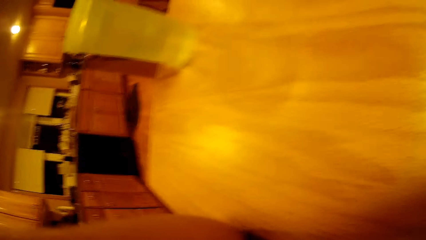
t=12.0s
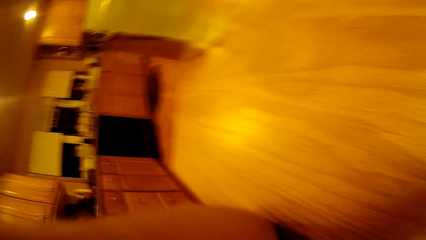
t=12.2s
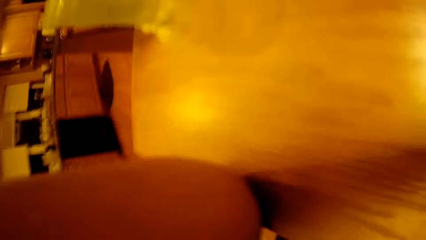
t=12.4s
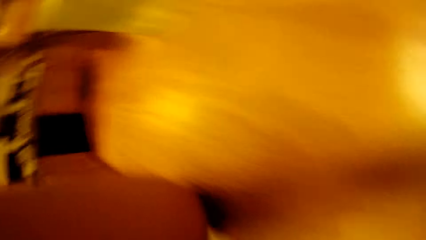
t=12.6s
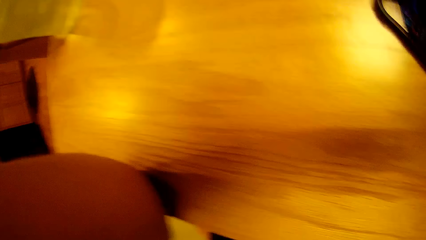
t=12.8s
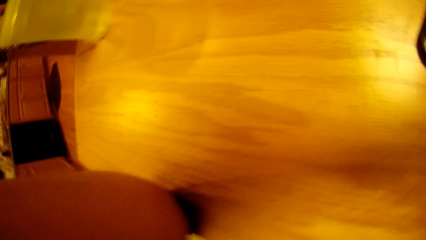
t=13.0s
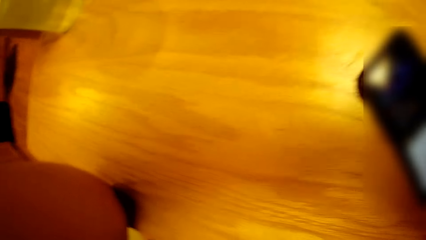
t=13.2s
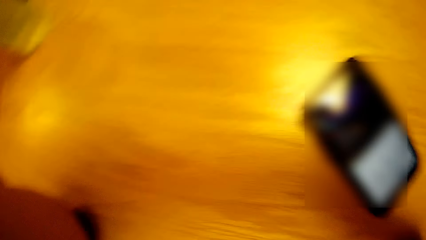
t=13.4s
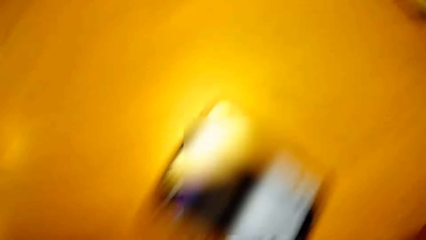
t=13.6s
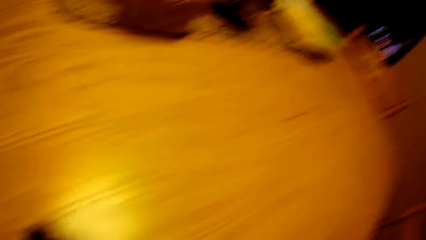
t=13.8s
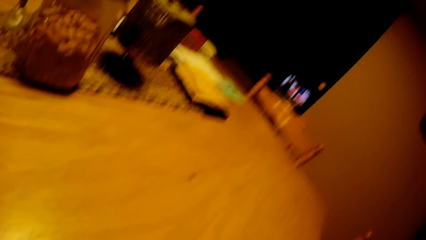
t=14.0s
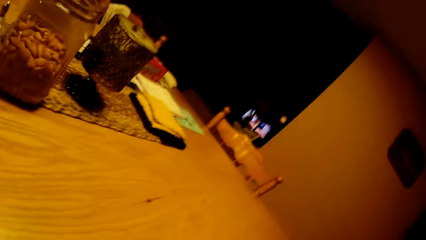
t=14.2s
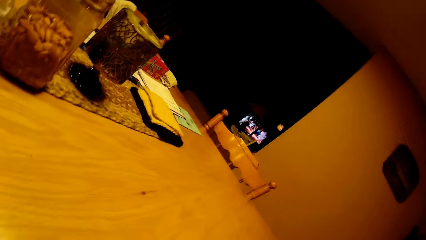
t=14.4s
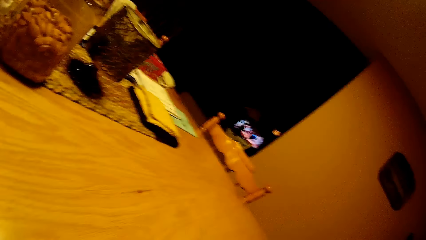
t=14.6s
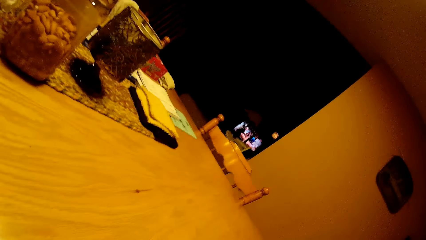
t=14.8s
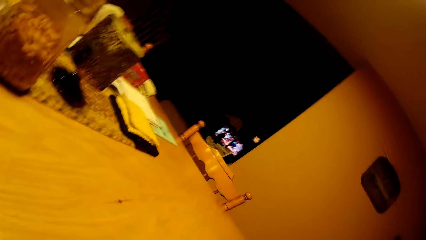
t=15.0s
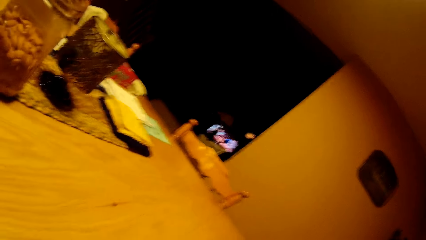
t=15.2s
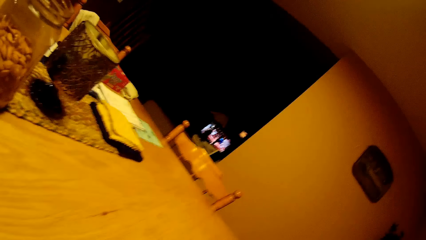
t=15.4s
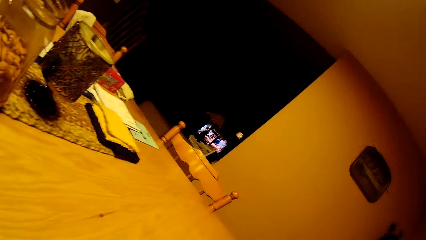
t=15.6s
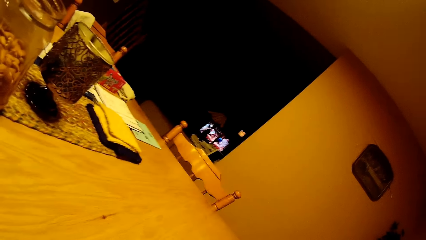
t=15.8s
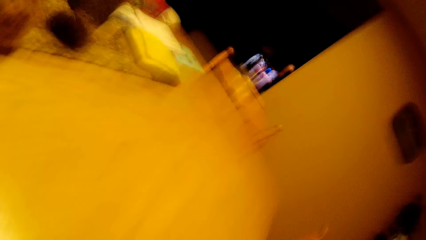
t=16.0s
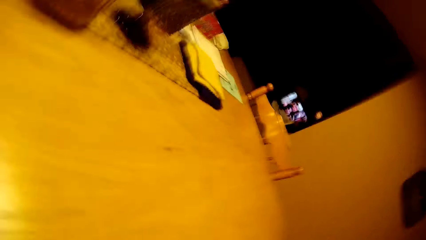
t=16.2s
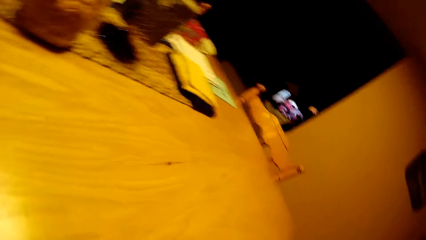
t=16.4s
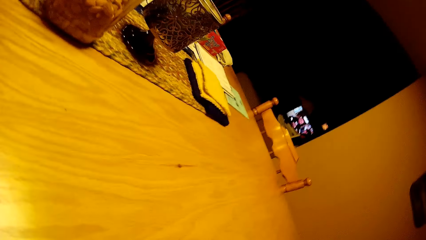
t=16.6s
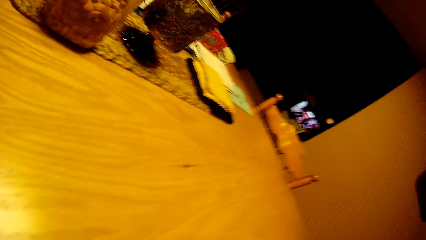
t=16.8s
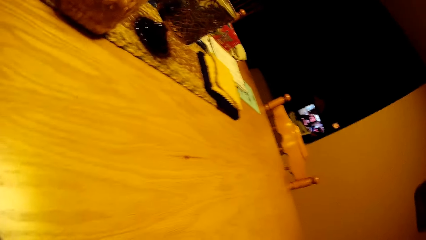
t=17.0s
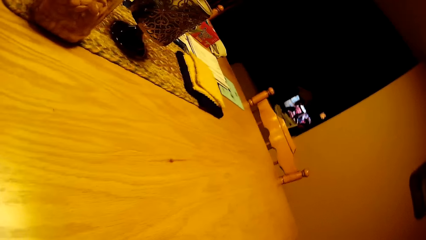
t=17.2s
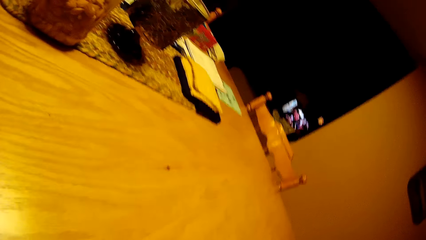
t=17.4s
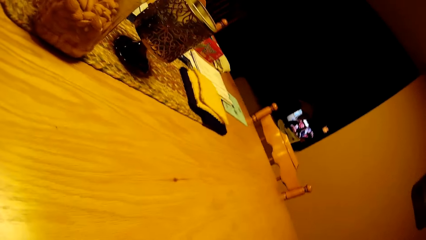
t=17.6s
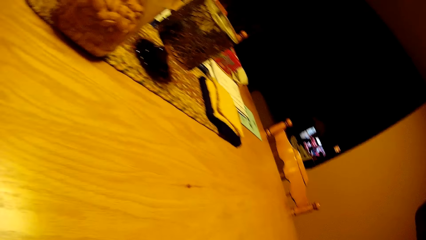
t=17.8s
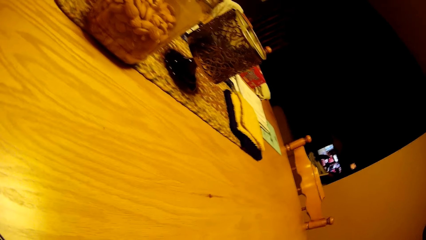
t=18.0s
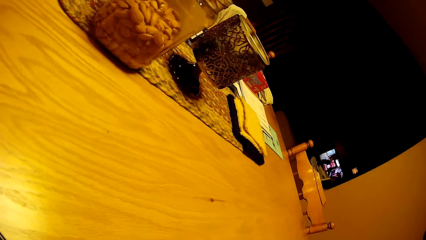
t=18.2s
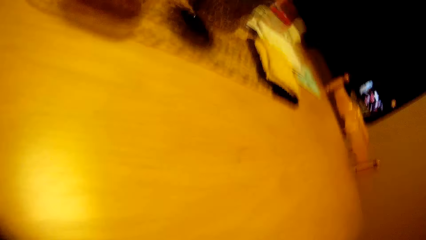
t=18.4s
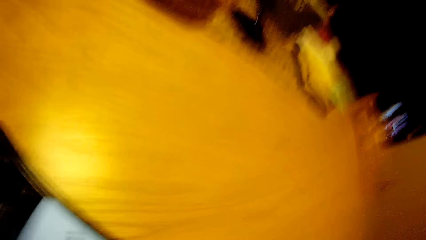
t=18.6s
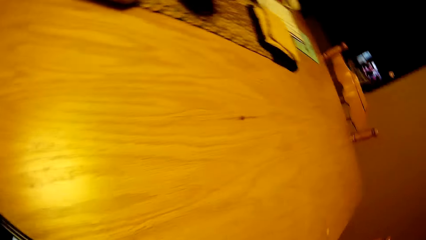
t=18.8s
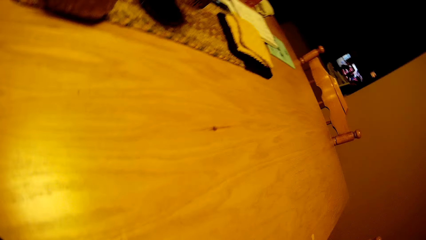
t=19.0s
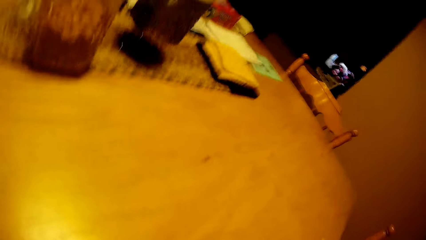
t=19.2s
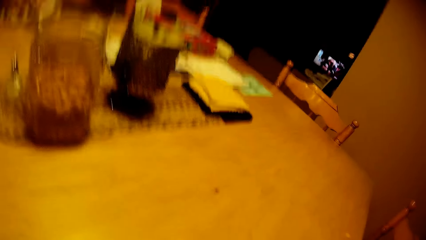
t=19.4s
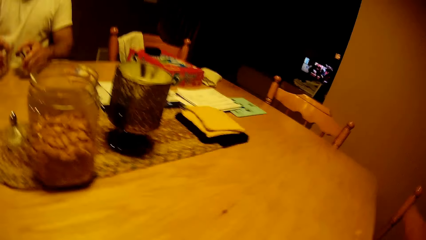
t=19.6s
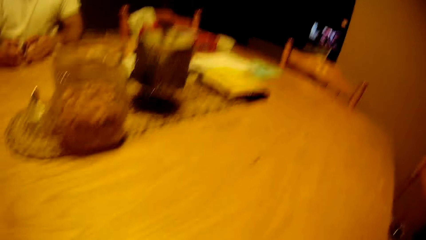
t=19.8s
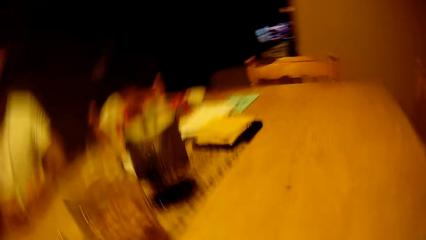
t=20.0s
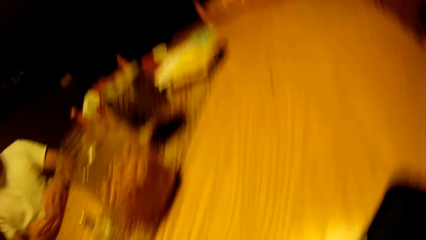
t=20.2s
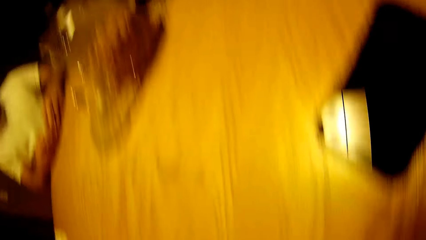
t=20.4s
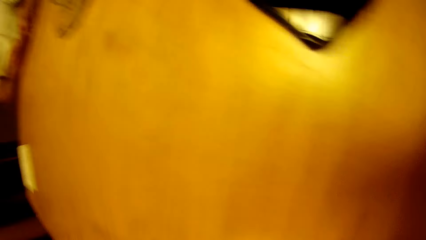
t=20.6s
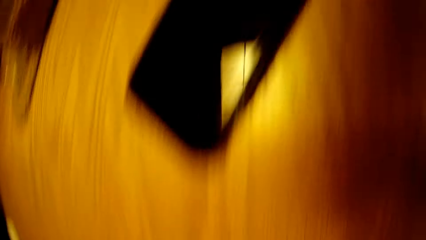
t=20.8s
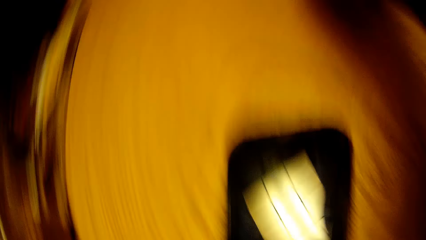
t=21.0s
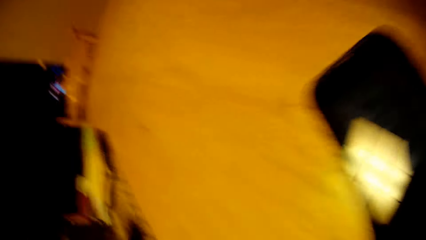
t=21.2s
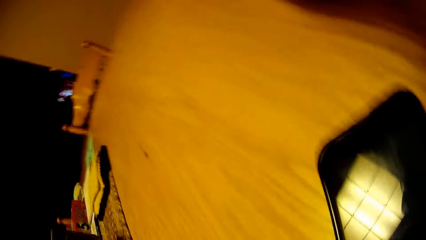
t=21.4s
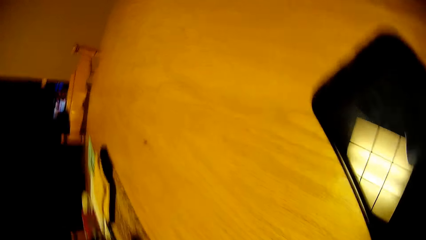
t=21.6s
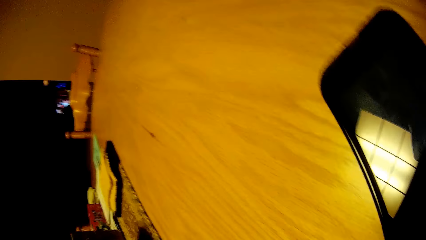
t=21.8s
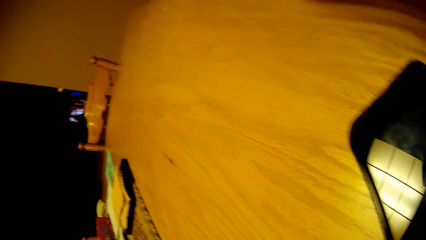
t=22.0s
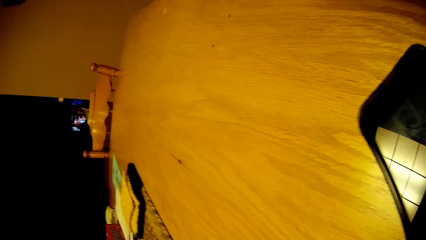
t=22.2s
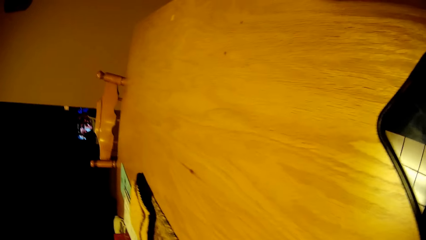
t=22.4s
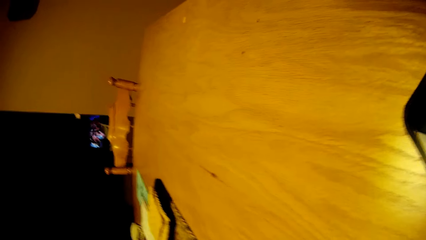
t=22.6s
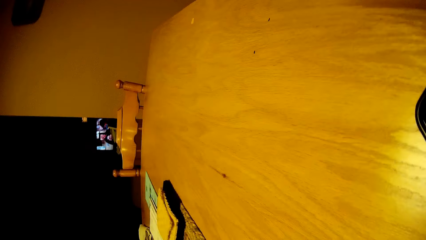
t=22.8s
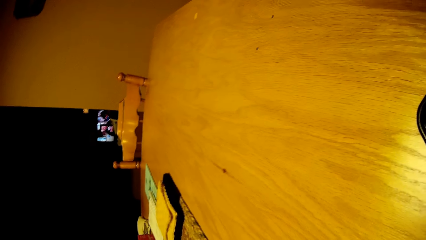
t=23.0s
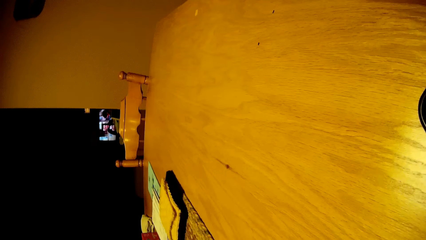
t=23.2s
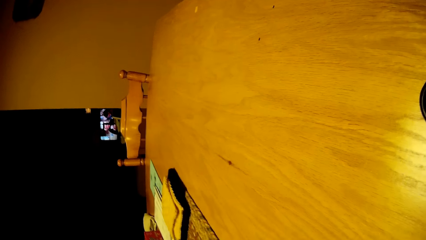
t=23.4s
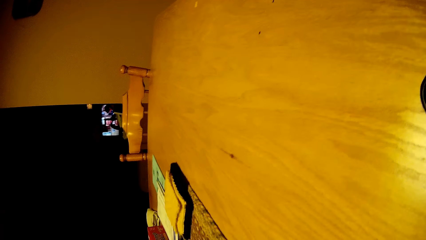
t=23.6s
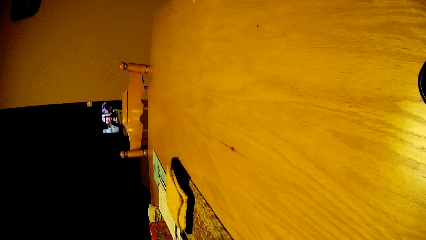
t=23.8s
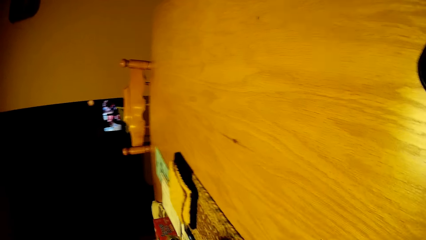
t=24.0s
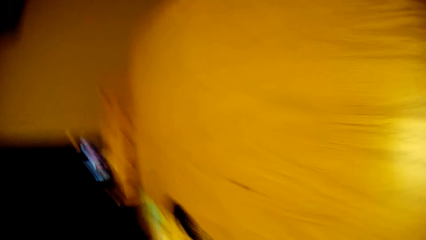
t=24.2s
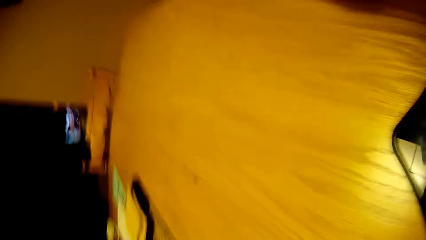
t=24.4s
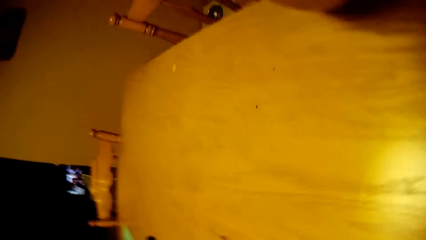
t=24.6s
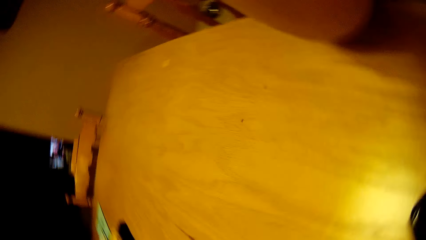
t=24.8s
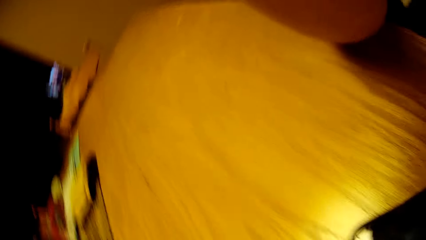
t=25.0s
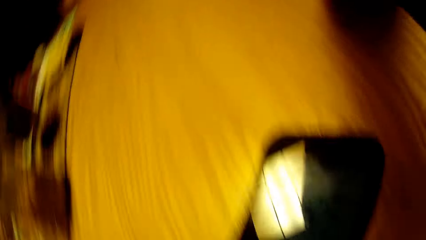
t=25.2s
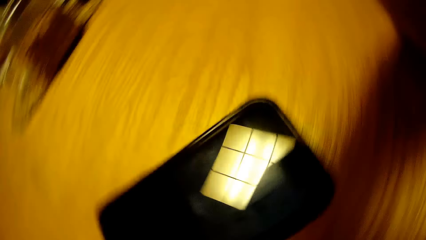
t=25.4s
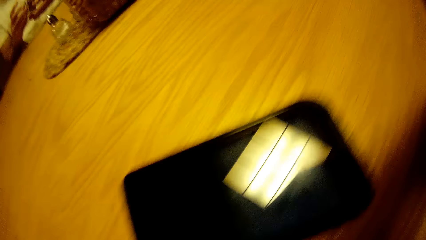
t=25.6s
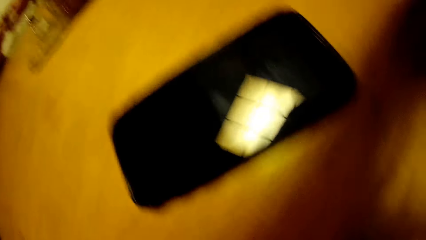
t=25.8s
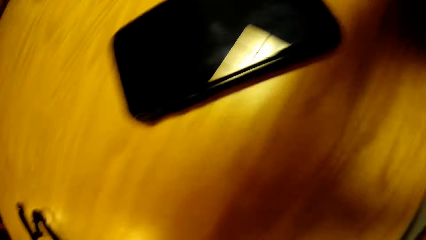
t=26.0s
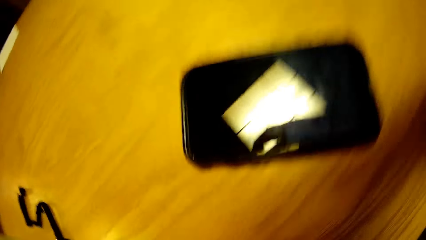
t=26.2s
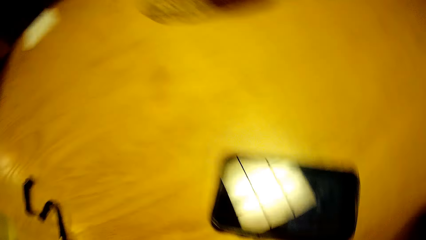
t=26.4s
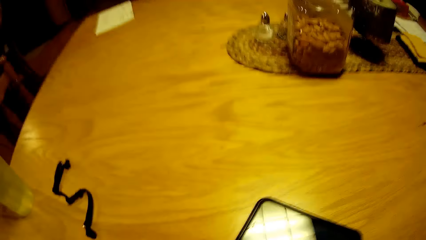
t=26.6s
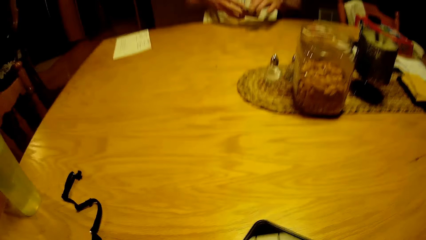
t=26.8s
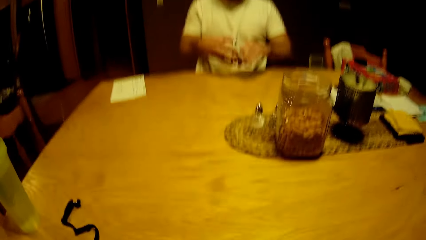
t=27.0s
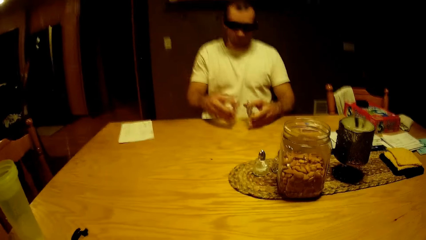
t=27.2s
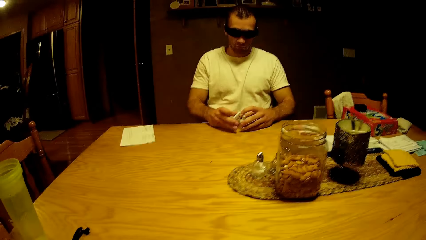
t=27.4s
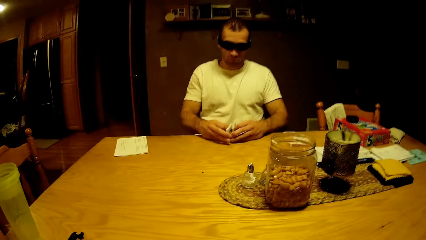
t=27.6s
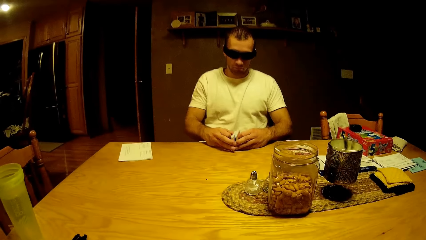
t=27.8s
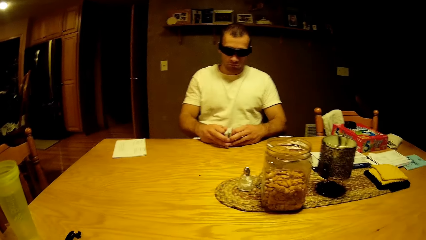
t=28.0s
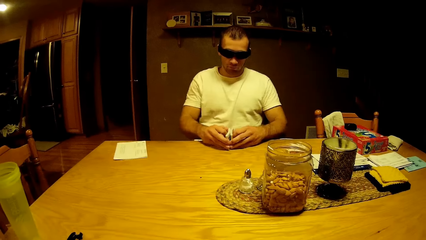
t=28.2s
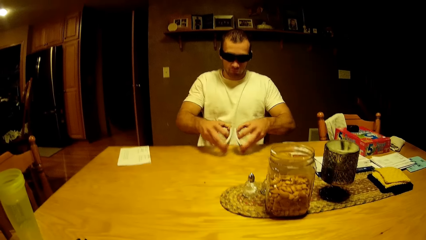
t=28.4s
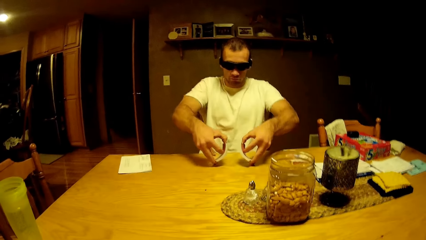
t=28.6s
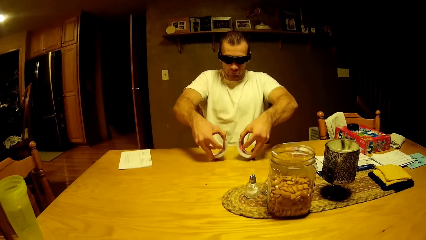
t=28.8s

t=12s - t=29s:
The camera wearer looks around. They look around at a man. The man taps the play cards on the table. The camera wearer looks around. They look around towards the man. The man shuffles cards.
